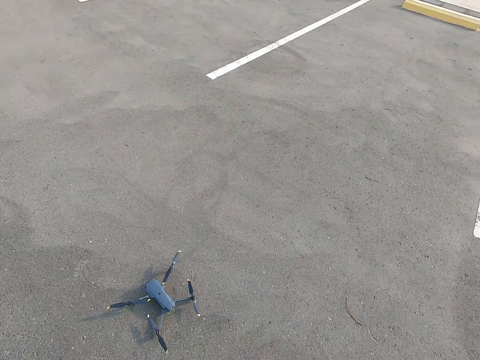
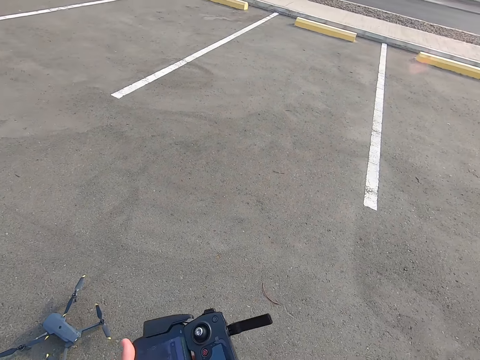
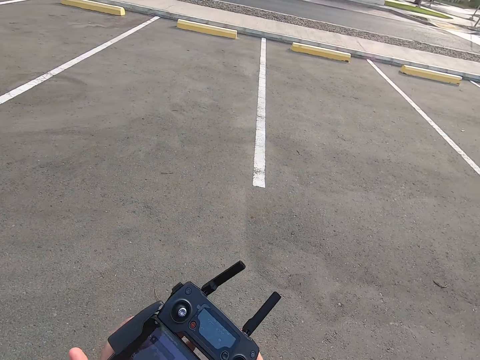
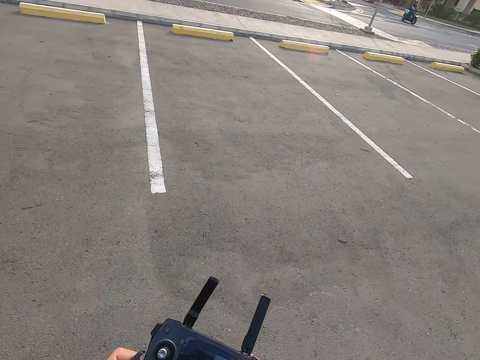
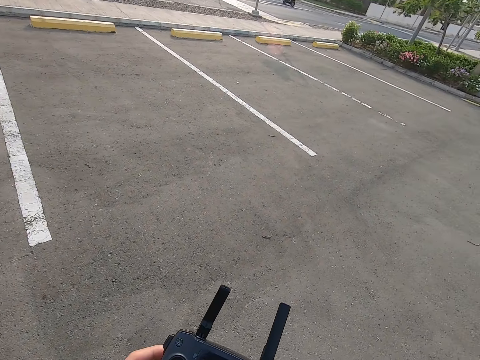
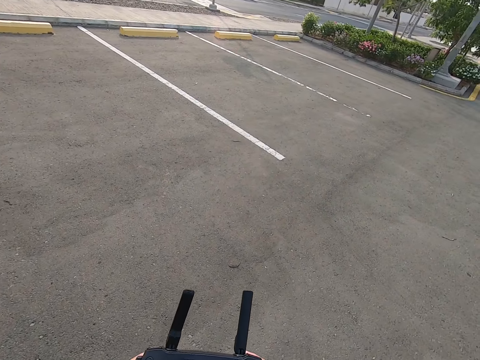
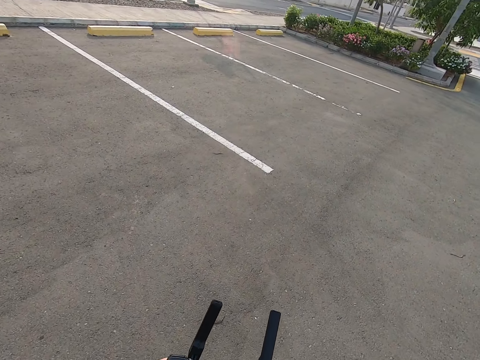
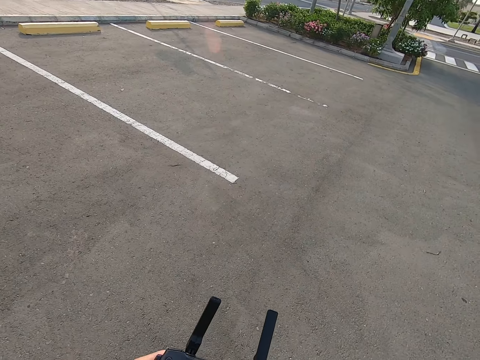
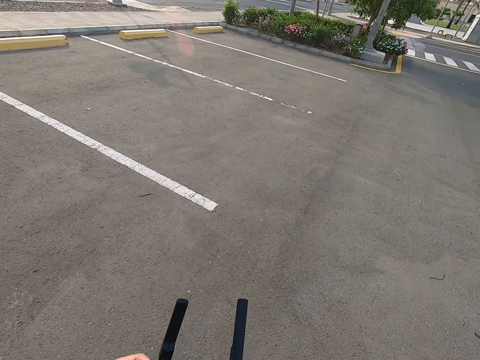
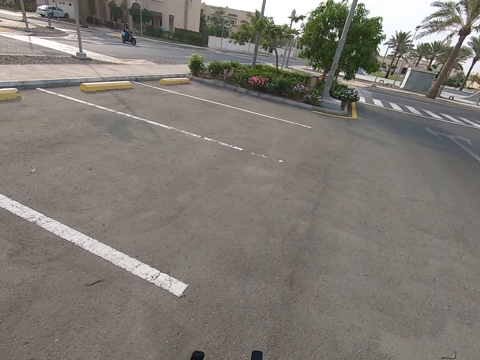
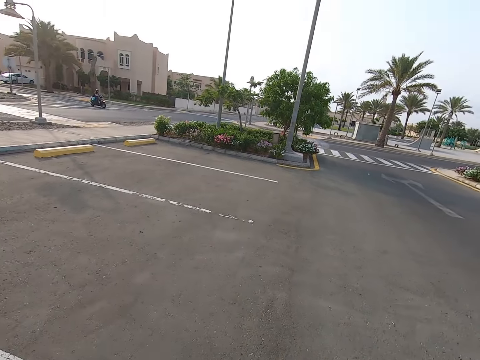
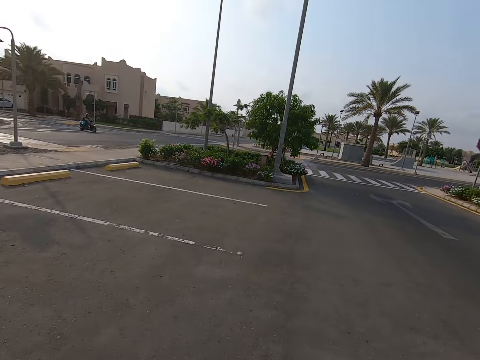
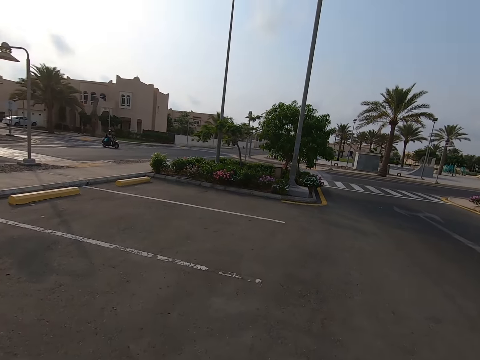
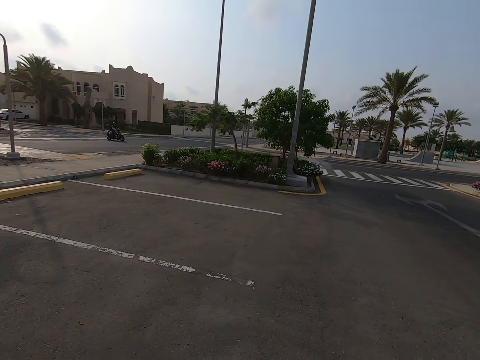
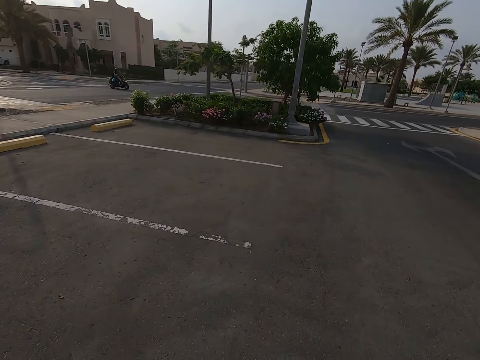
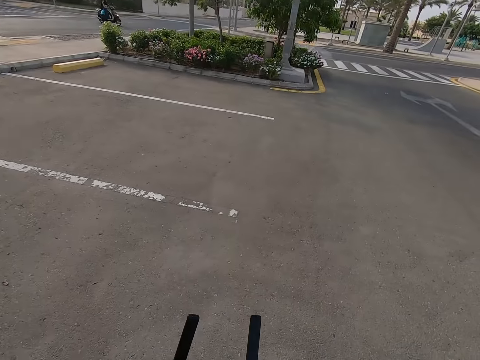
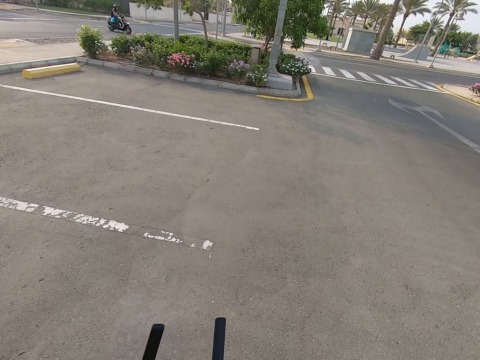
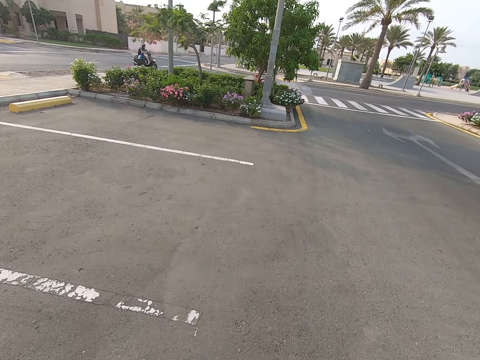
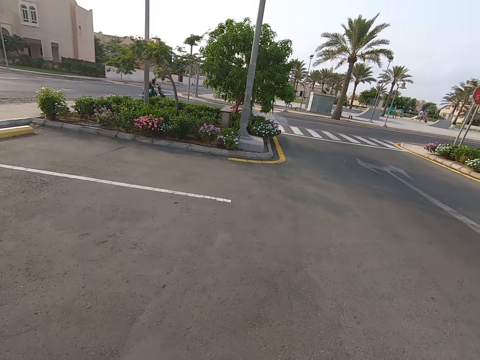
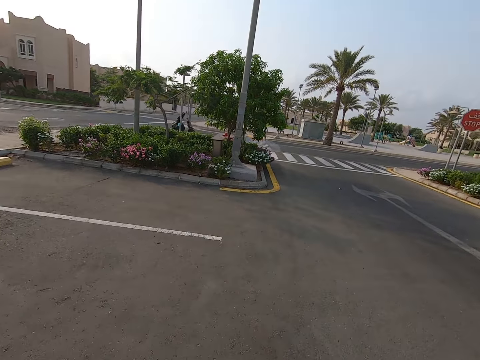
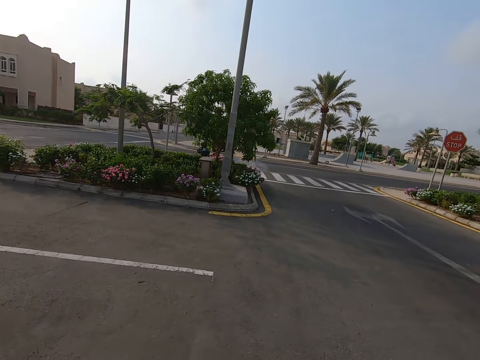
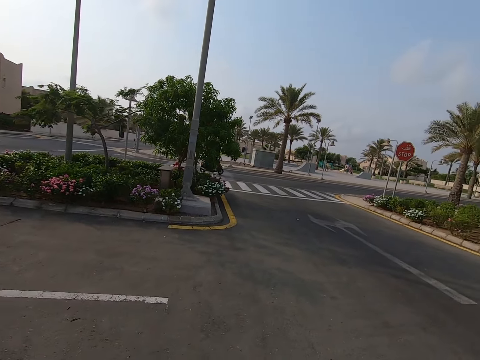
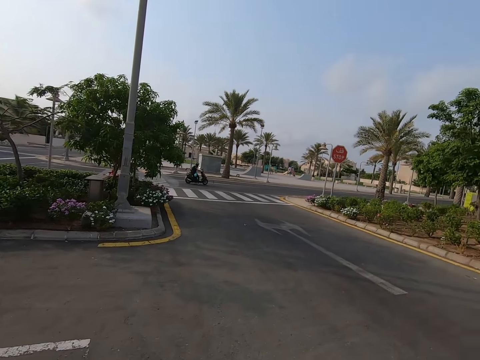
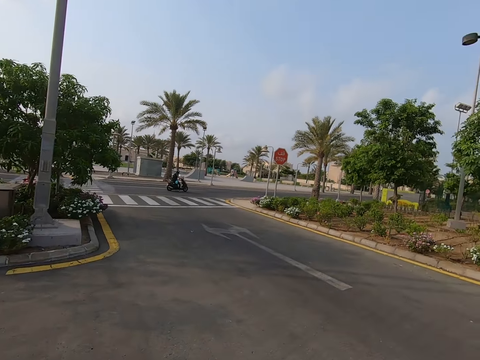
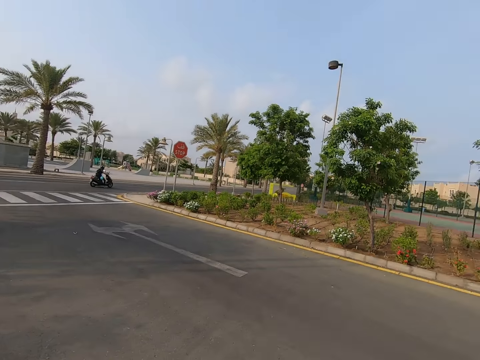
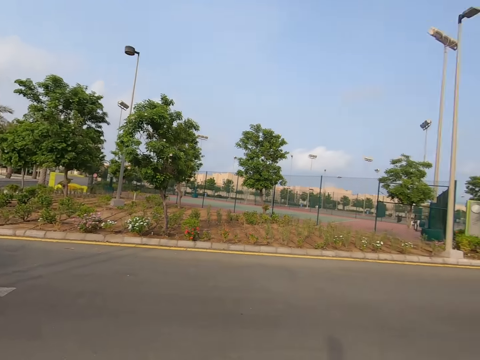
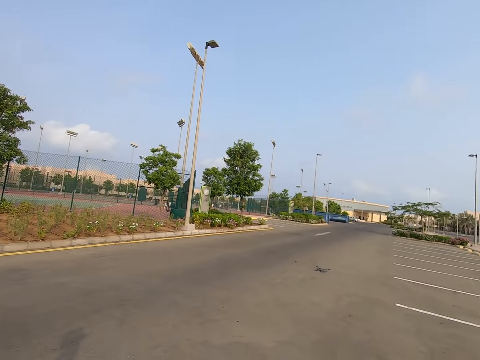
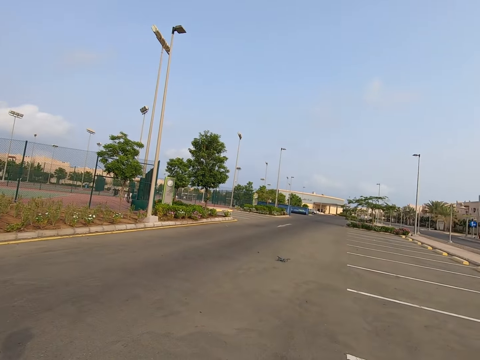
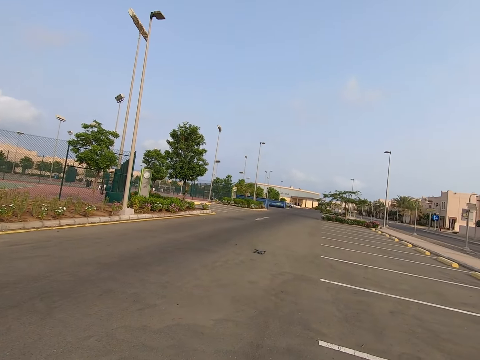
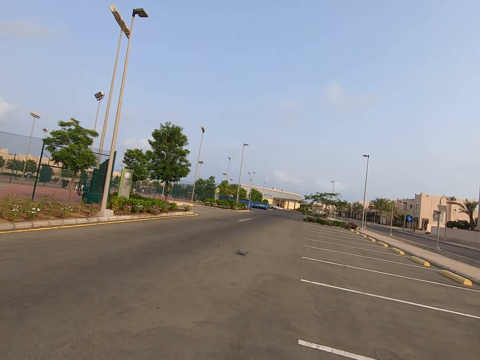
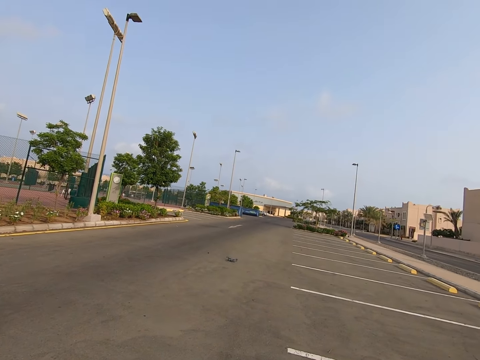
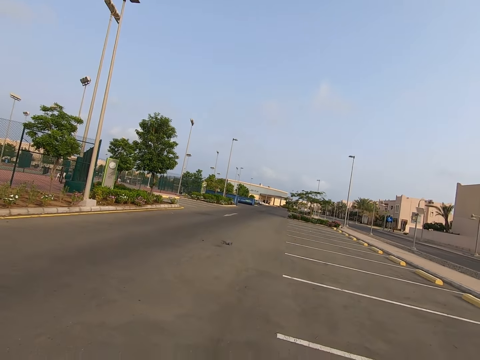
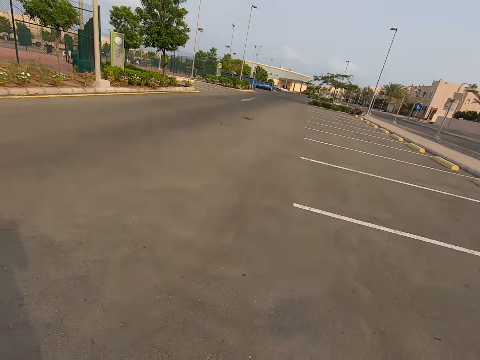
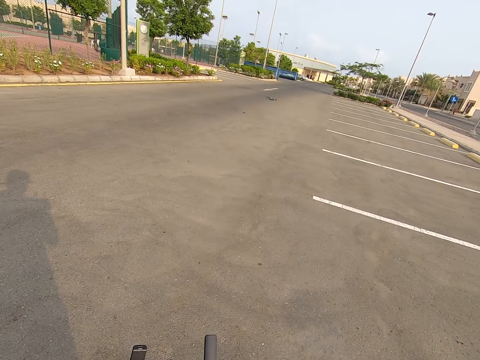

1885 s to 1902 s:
The camera wearer holds the remote control or drone controller. They walk in the parking space. They press the drone controller. They walk on the road. They press the drone controller. They walk on the road. They turn around. They look at the drone.

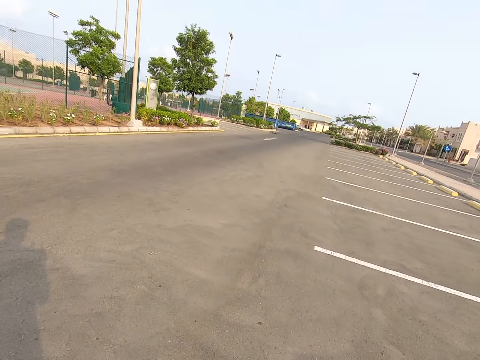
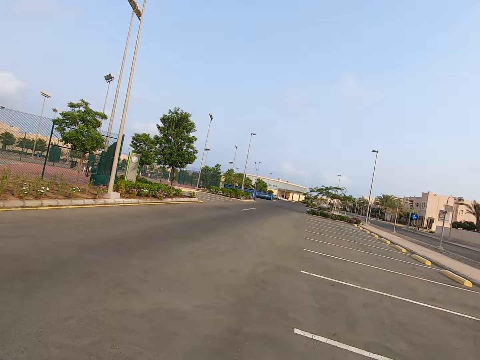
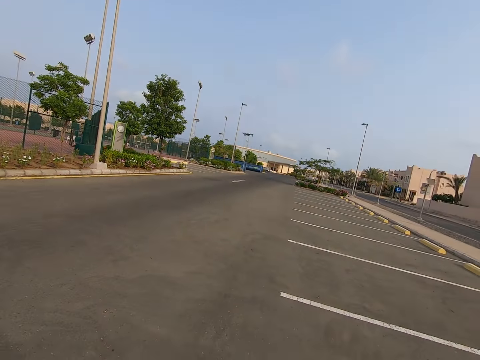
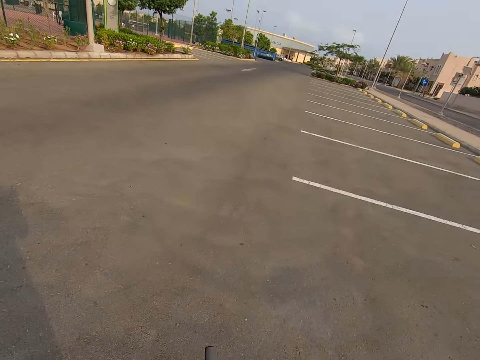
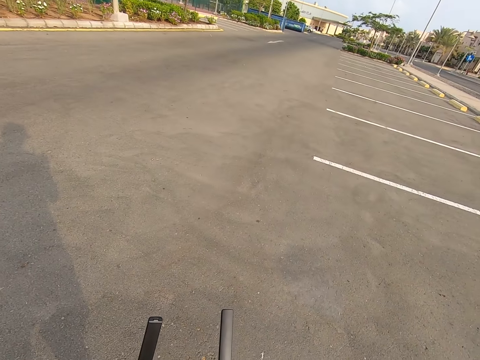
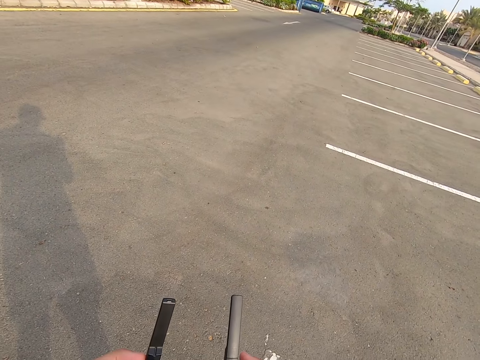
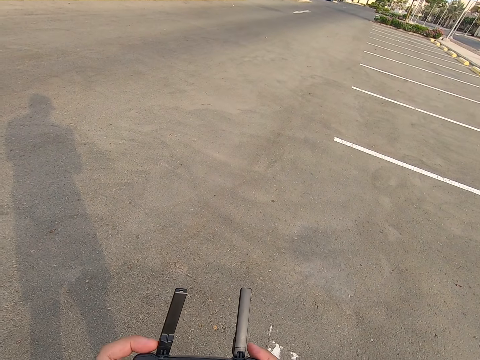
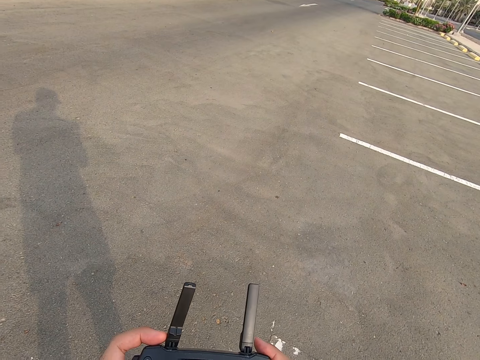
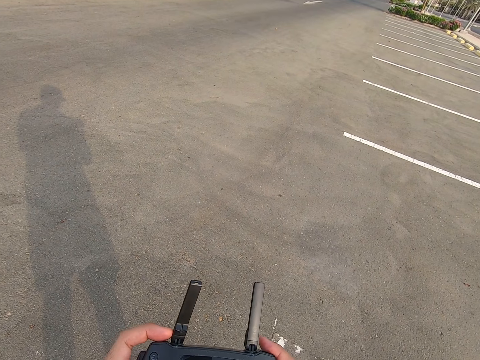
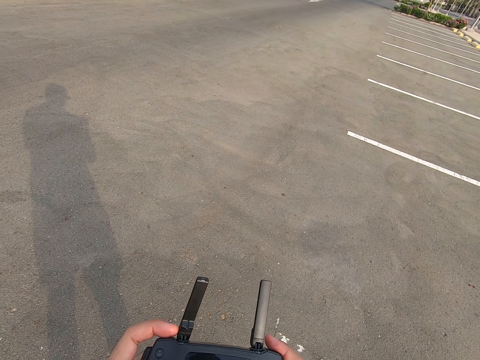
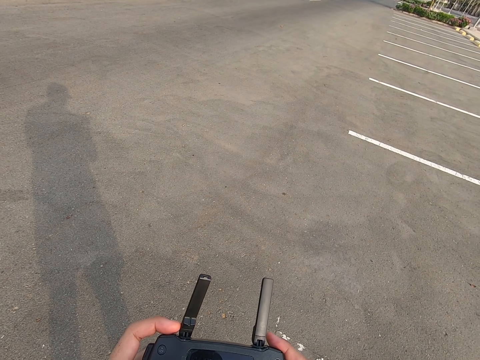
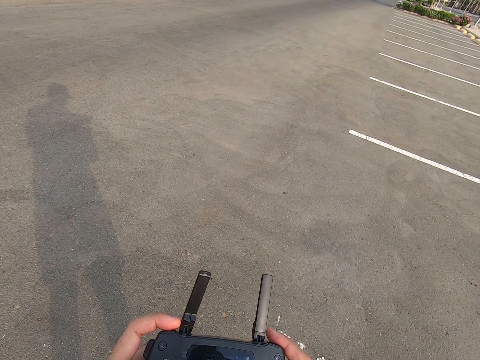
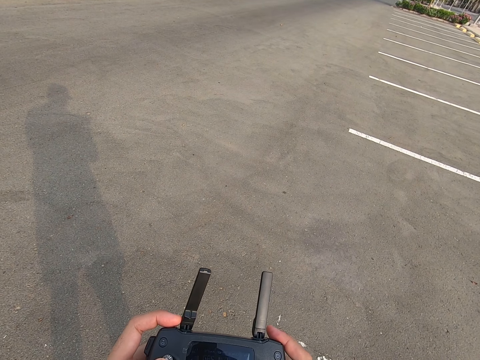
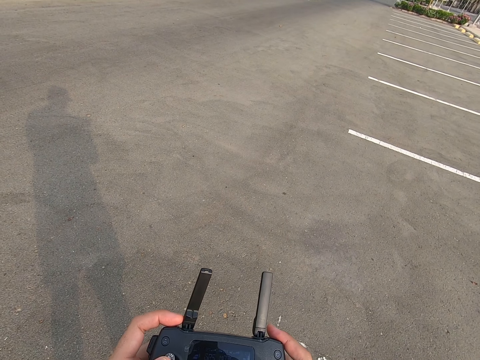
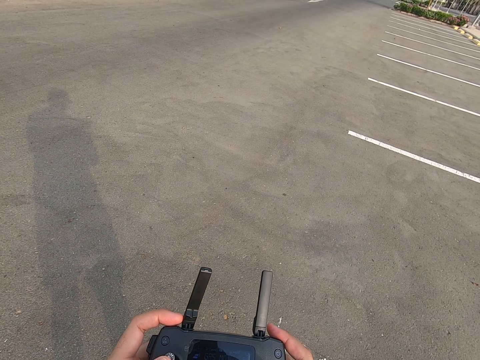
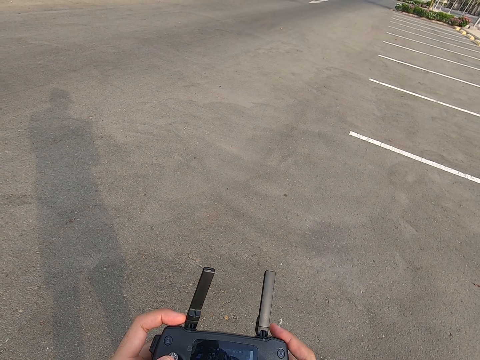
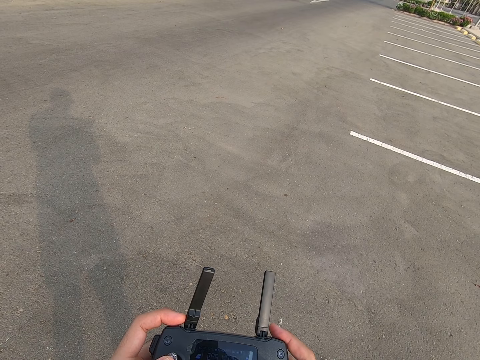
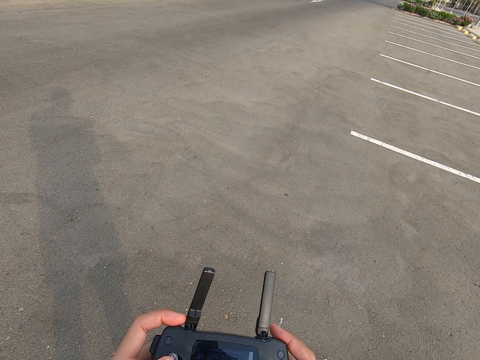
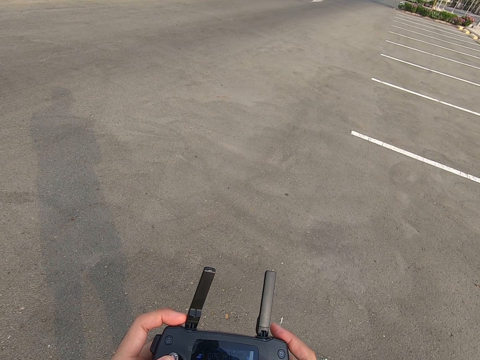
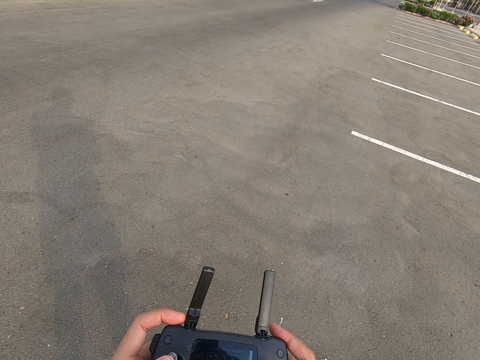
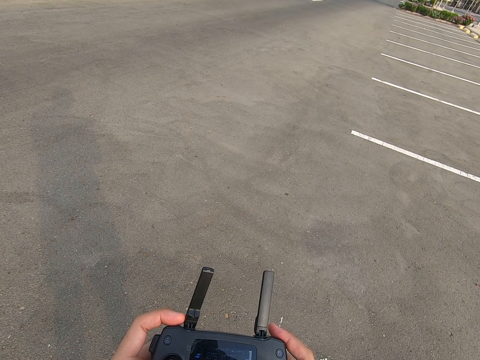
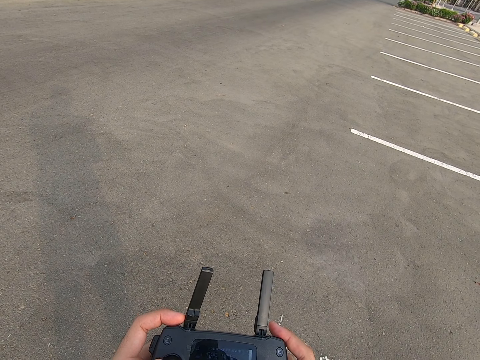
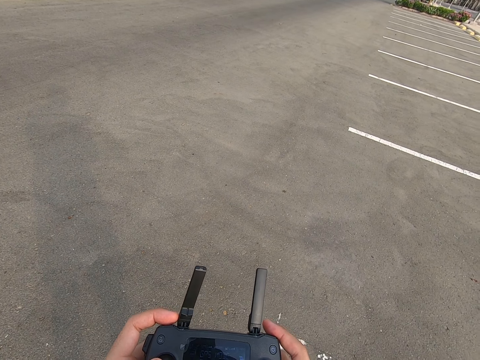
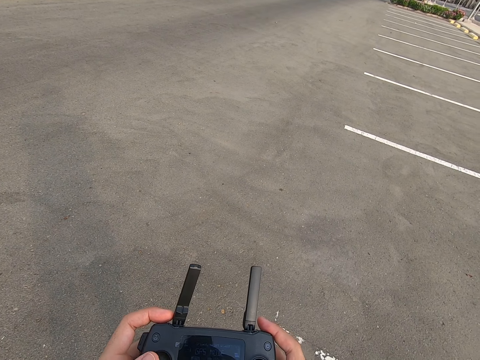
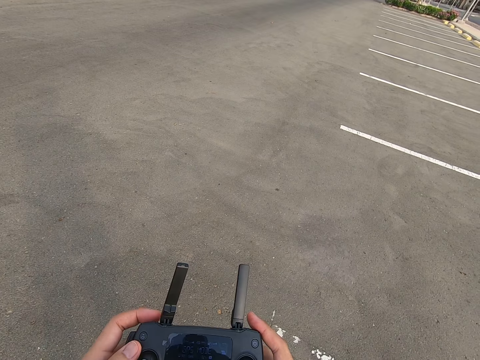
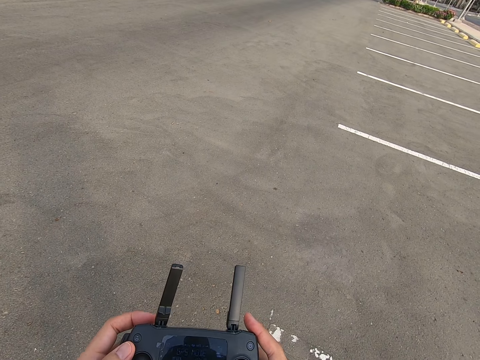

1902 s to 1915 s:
The camera wearer presses the drone controller or remote control. They look at the remote control. They hold the drone controller.
